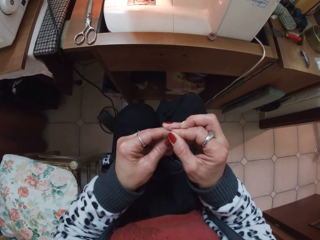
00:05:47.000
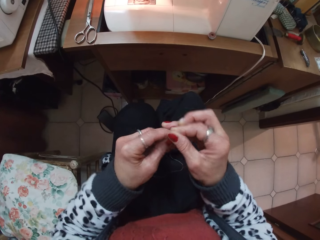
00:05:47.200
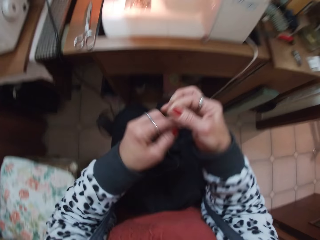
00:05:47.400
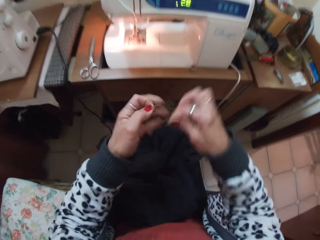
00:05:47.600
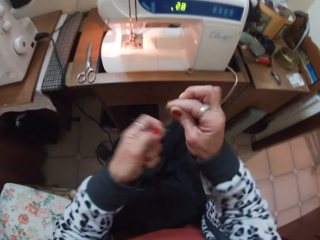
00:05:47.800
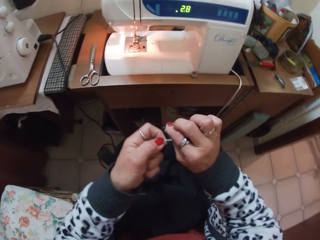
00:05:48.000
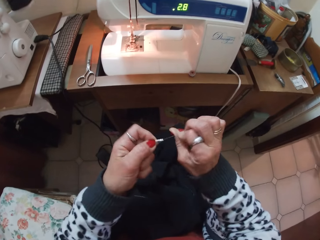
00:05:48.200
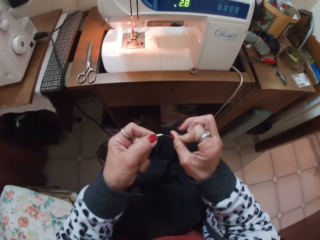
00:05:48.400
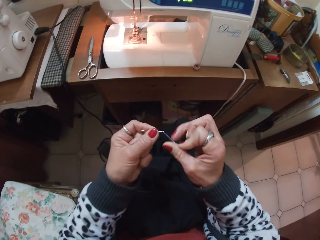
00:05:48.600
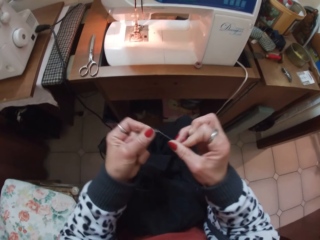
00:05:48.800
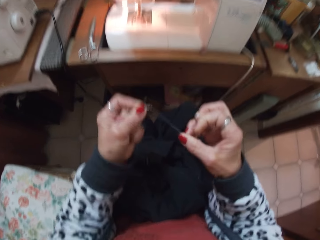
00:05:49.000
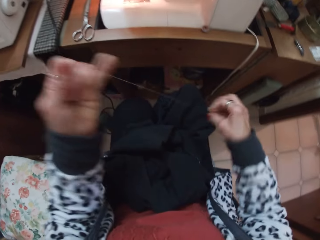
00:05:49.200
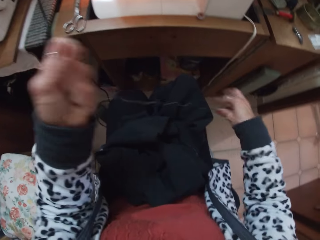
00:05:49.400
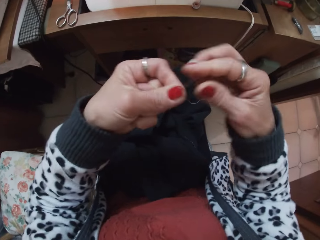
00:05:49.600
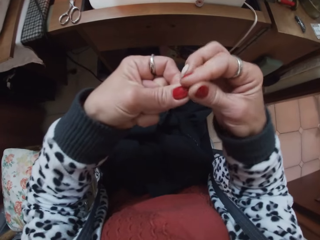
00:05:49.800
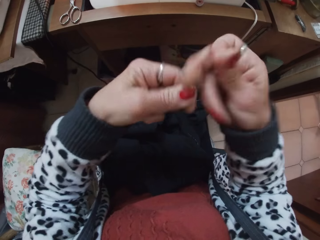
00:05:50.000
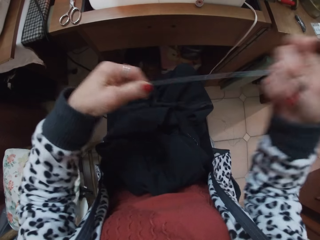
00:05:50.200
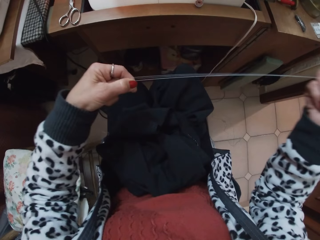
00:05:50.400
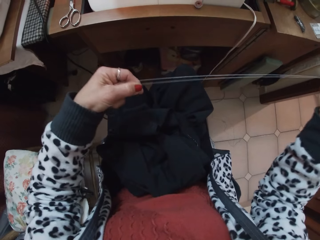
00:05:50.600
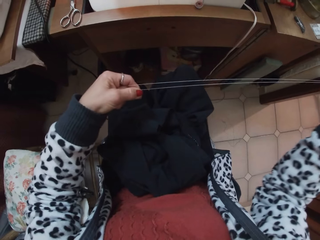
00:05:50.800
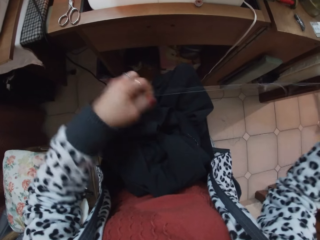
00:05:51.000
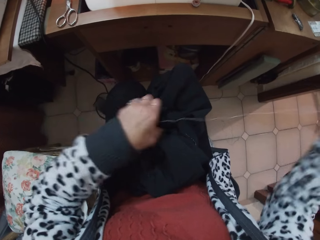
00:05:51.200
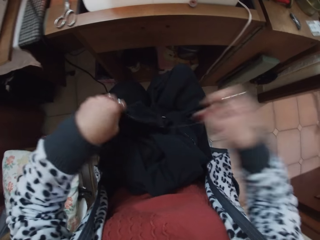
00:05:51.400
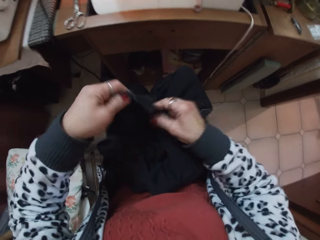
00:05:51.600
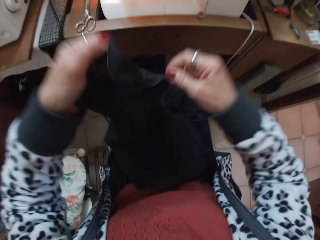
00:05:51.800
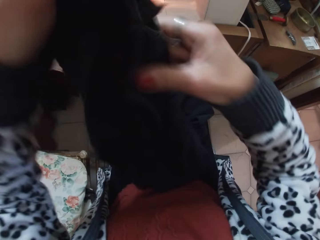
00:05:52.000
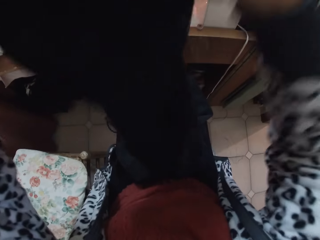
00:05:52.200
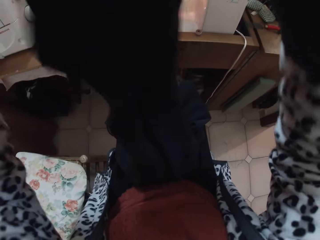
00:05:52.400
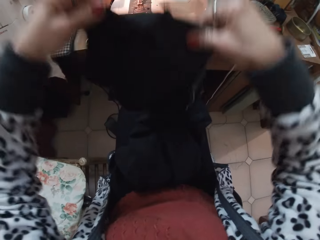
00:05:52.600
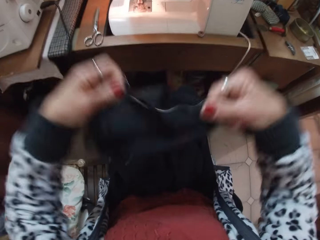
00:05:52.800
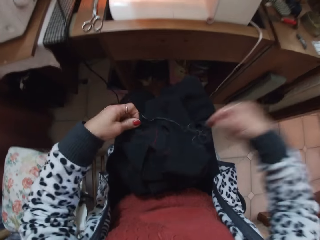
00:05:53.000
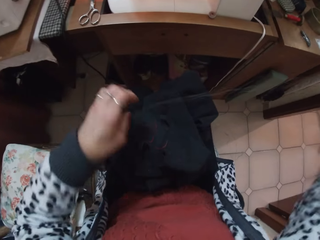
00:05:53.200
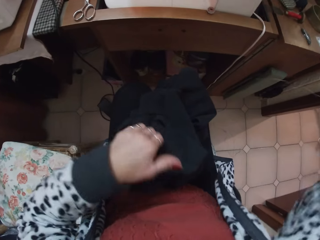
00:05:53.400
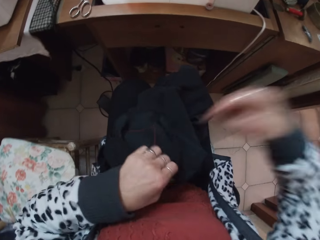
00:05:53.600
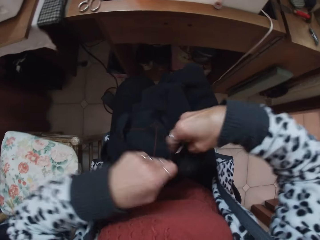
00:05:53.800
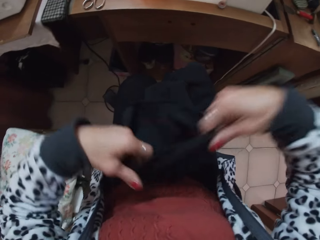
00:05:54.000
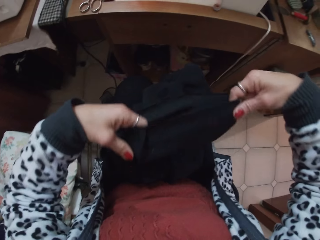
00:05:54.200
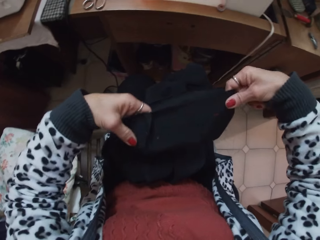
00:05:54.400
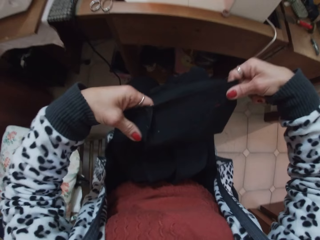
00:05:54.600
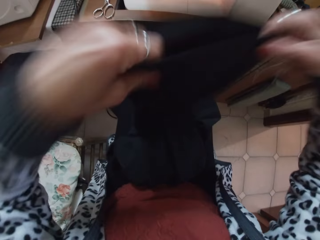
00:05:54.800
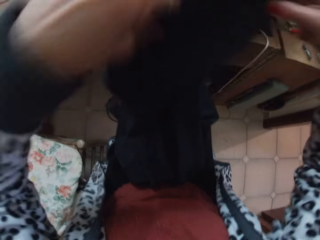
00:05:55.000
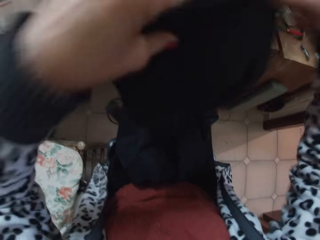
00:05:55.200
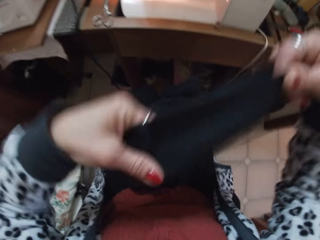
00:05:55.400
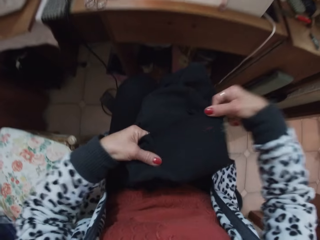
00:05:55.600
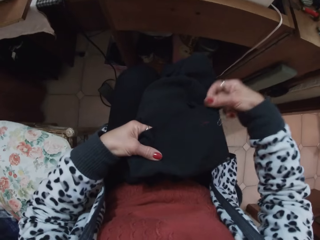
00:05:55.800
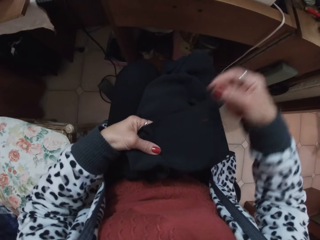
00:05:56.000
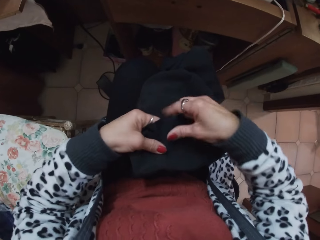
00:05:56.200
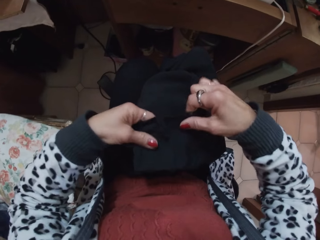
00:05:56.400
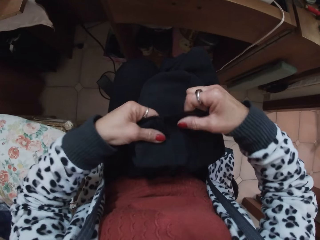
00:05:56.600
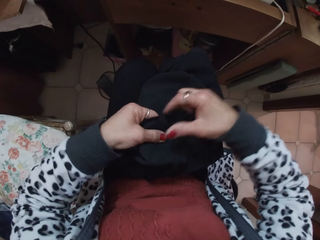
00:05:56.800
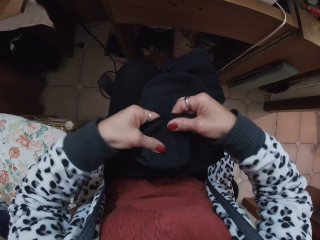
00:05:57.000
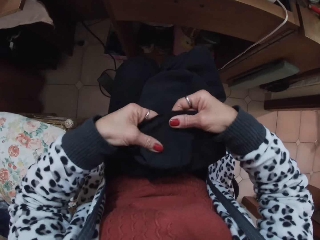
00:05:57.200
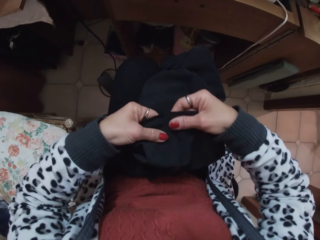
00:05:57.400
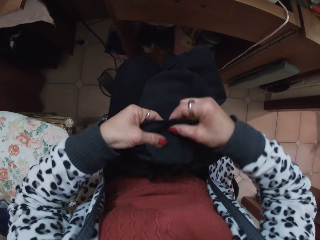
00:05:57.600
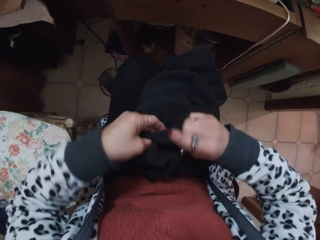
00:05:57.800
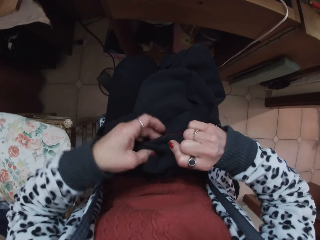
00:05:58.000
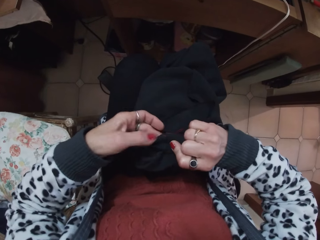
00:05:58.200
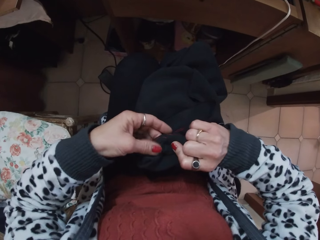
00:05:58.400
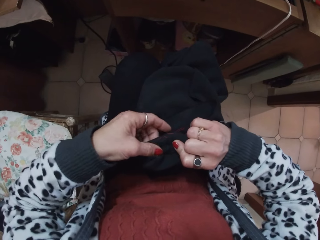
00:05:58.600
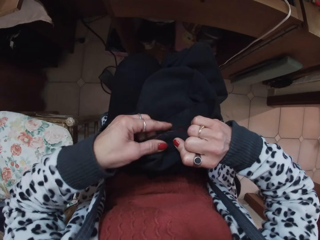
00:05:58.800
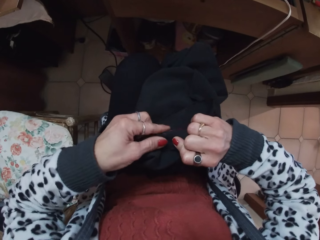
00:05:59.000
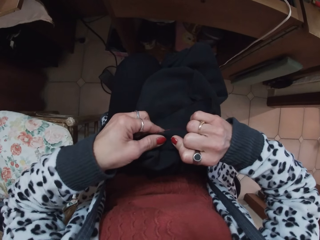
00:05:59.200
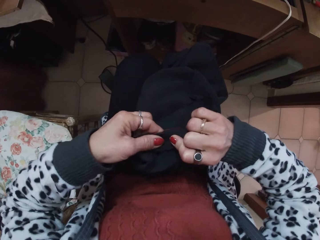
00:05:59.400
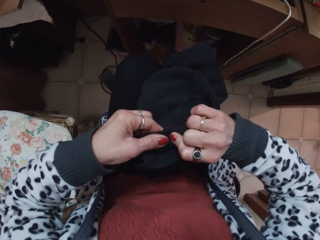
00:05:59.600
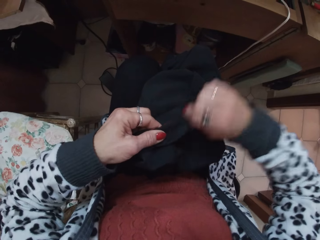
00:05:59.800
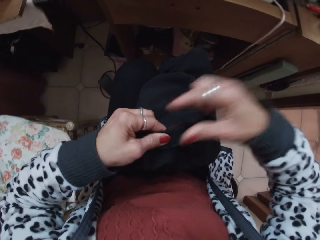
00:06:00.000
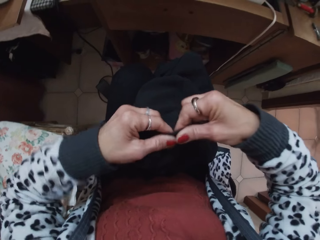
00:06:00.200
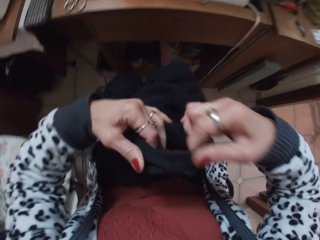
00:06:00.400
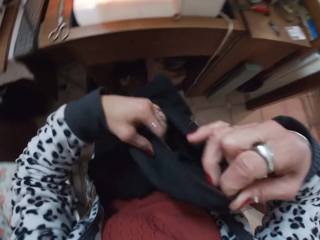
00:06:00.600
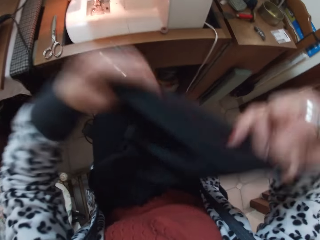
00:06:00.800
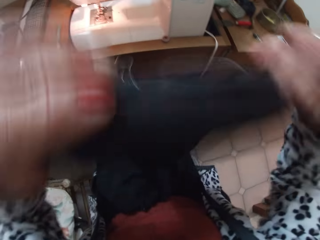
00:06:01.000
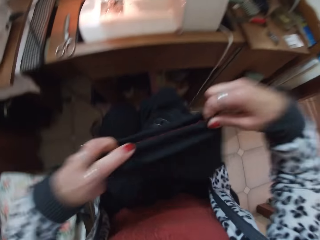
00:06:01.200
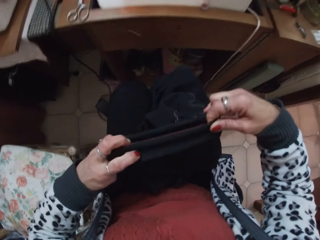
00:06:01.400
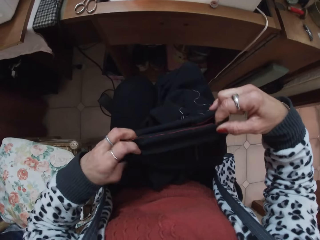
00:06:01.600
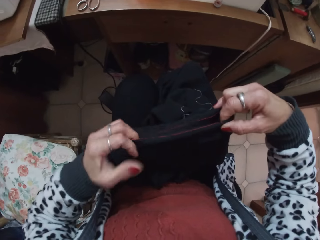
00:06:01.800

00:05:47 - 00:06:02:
The camera wearer adjusts the sewing thread. They hold a needle and adjust the sewing thread. They pick up the trouser or fabric, hold the fabric, adjust the fabric, hold the fabric, and adjust the fabric.

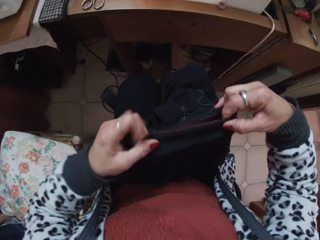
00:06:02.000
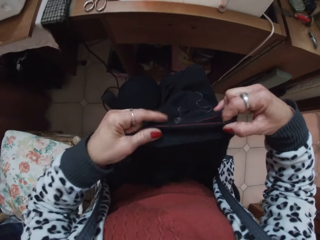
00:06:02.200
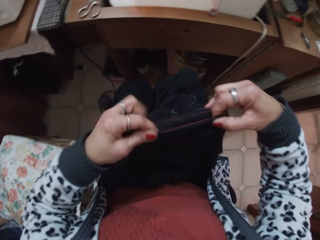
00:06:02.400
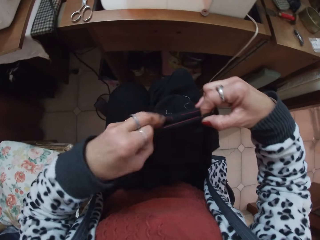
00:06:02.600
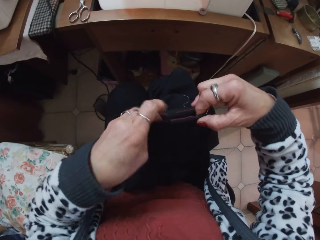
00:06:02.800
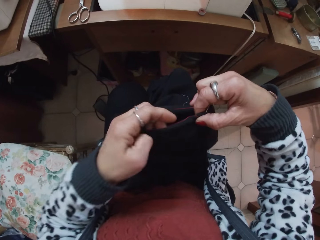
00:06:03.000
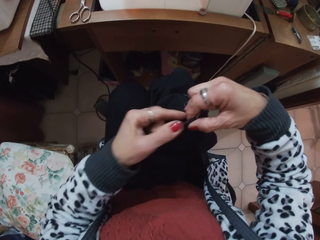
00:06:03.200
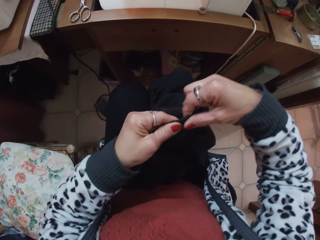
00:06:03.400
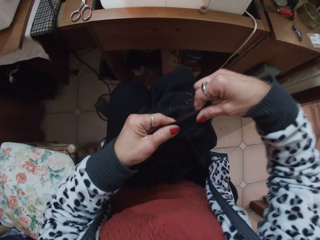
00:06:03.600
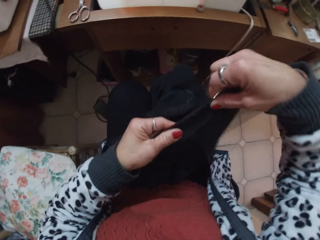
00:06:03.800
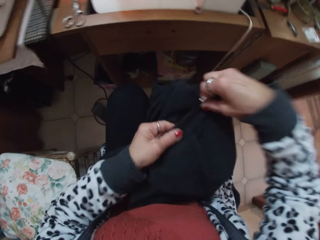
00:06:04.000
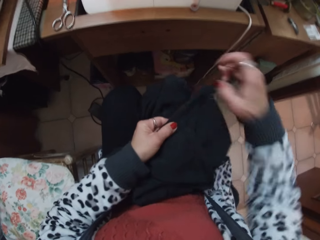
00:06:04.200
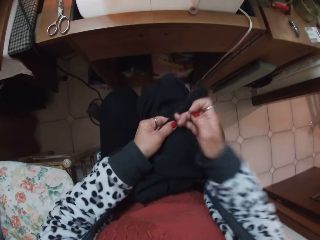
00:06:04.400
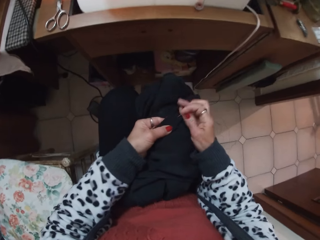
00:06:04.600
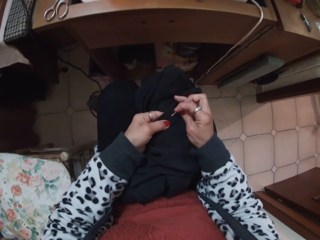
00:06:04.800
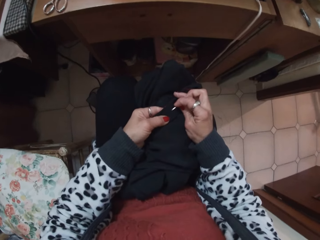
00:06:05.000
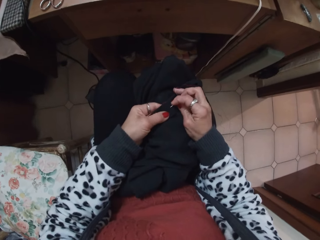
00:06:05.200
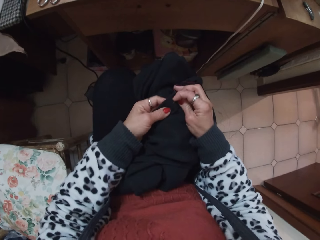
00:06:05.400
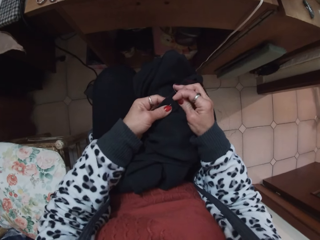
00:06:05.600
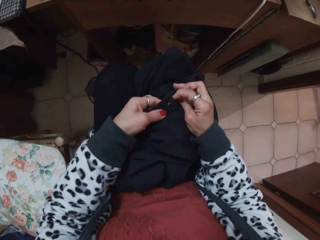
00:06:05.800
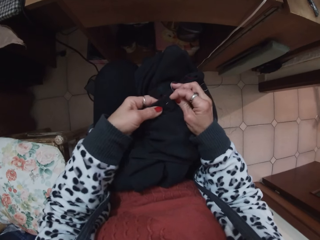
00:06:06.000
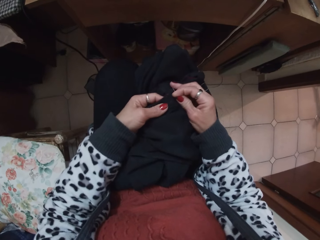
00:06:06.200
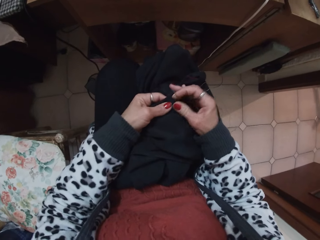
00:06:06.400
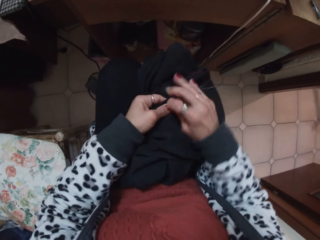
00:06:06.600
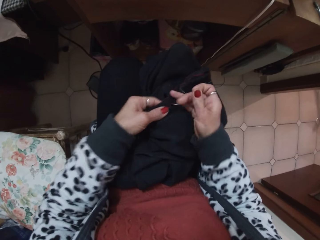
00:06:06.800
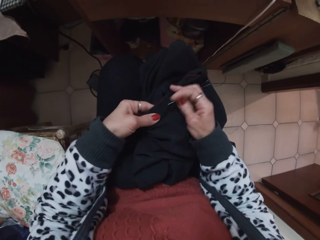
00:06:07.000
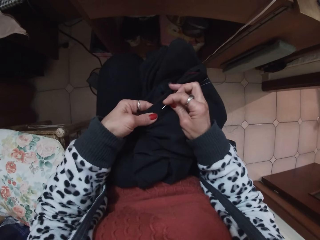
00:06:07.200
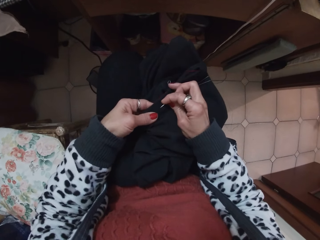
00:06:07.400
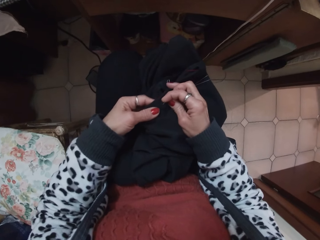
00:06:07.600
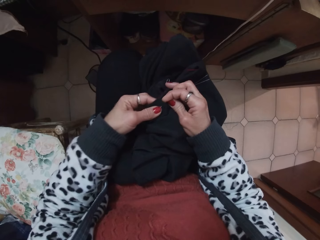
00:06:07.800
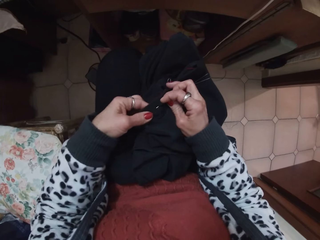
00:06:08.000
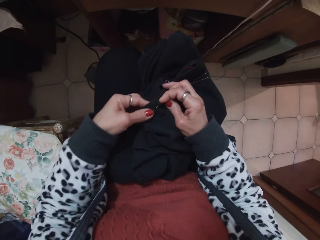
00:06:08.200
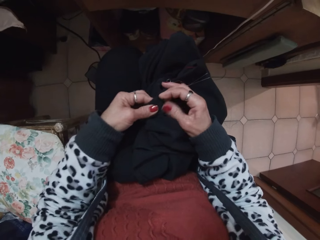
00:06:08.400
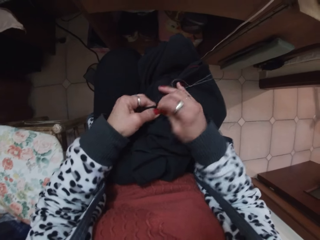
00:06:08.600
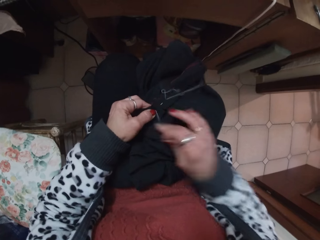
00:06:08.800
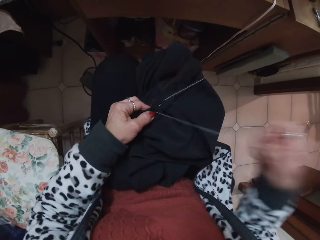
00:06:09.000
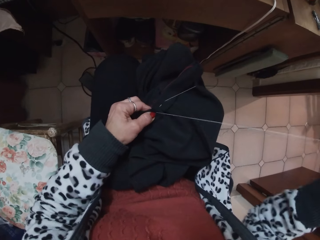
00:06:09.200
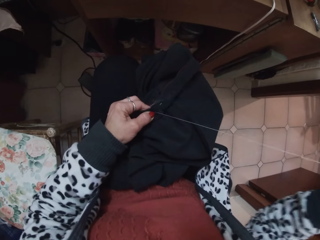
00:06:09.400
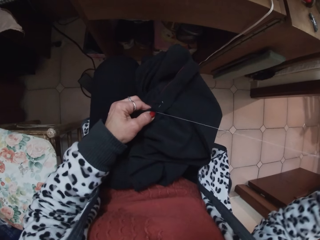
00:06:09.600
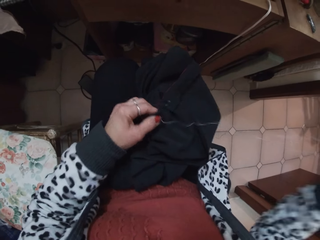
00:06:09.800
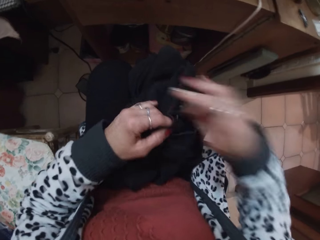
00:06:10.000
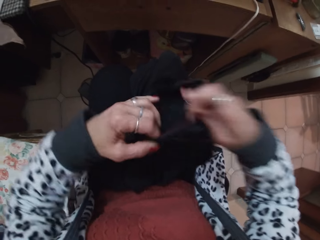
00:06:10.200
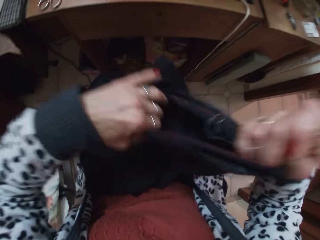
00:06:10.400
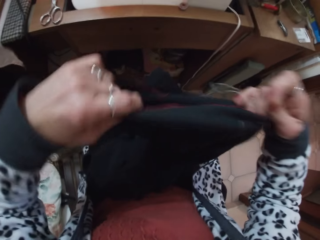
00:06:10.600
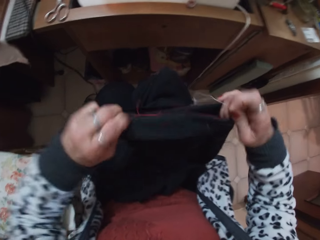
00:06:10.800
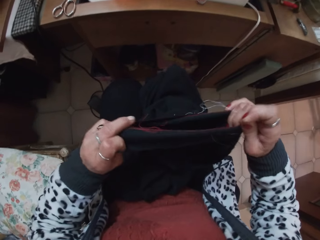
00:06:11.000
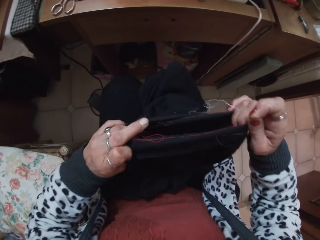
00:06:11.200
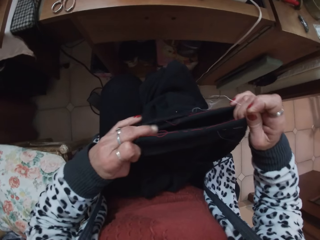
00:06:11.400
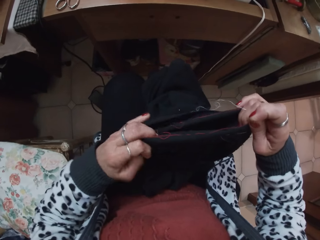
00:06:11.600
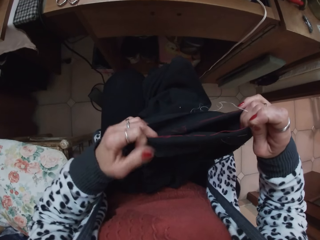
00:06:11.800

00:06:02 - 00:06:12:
The camera wearer holds a needle. They sew the trouser with the needle. They hold the needle and adjust the trouser.
